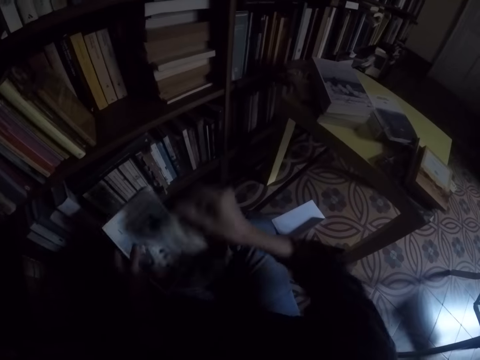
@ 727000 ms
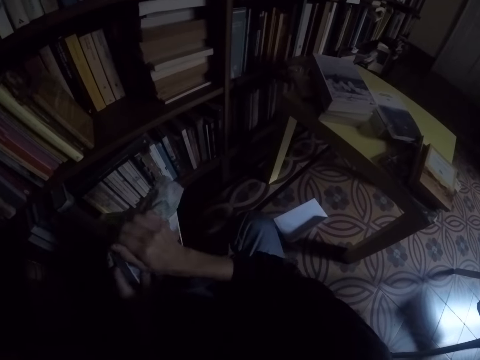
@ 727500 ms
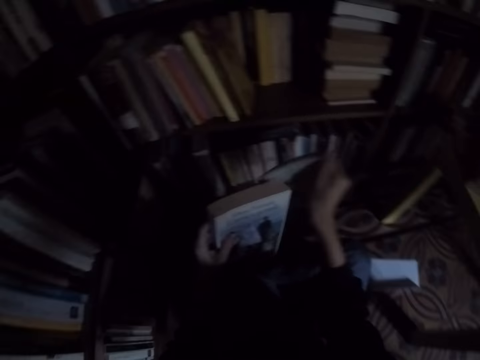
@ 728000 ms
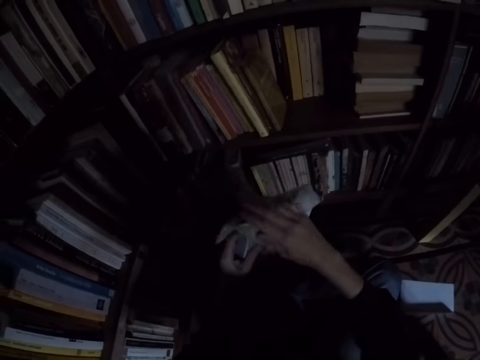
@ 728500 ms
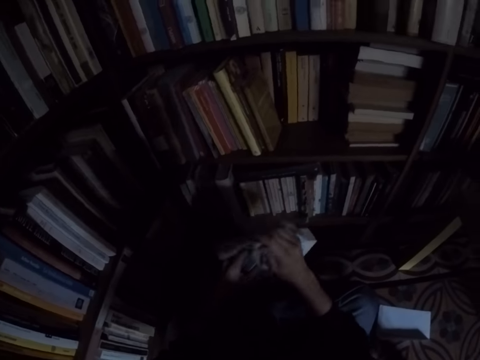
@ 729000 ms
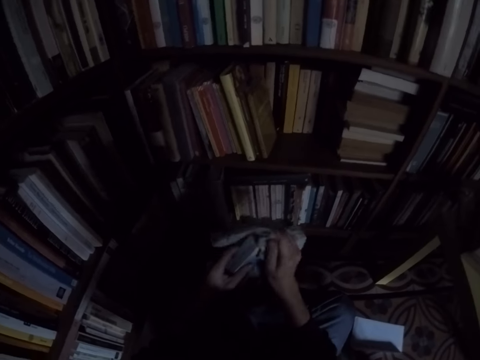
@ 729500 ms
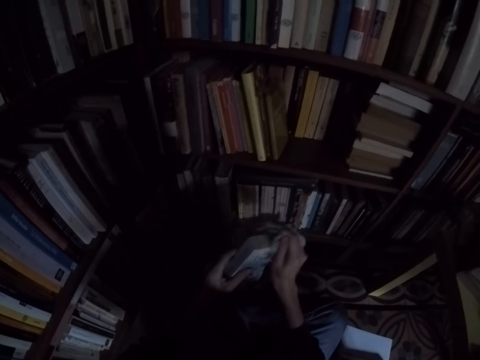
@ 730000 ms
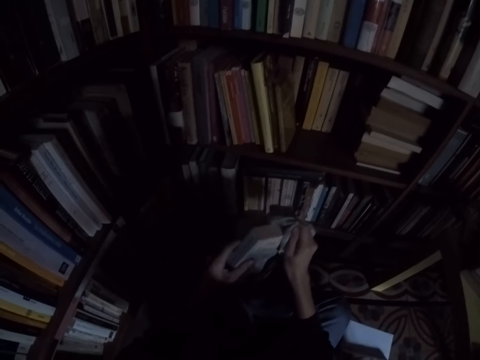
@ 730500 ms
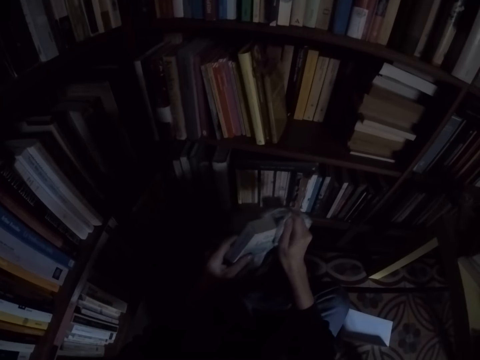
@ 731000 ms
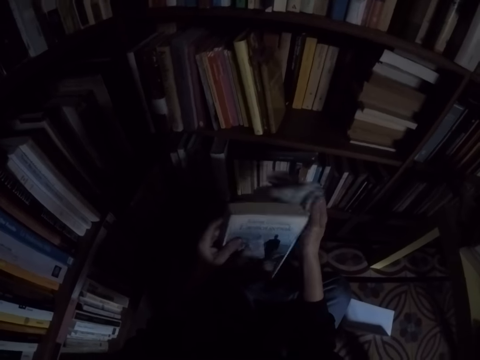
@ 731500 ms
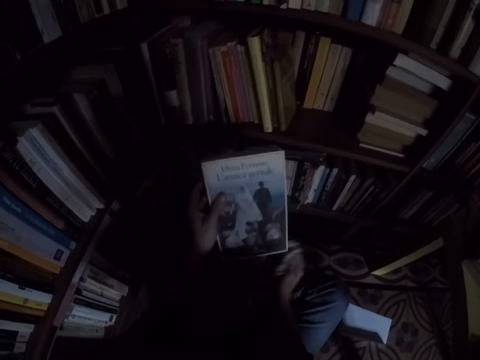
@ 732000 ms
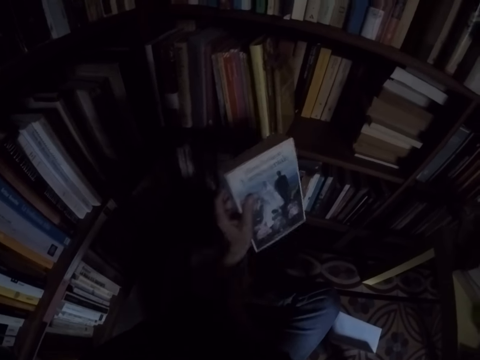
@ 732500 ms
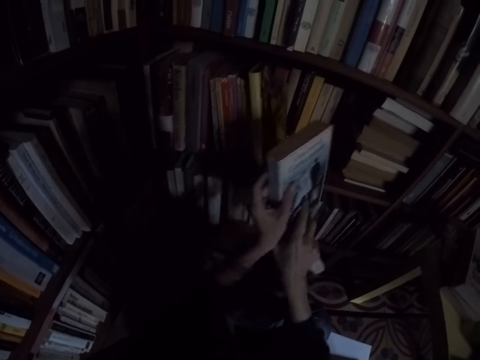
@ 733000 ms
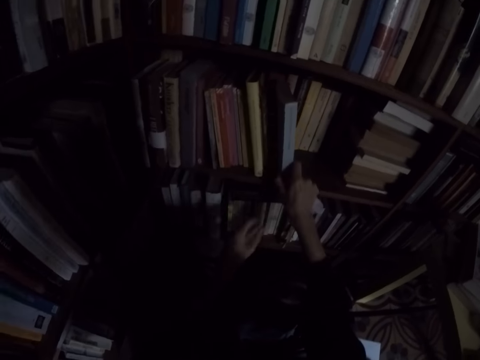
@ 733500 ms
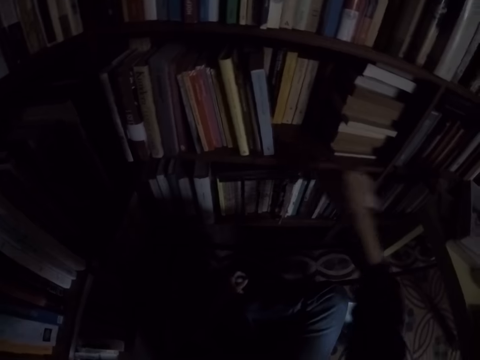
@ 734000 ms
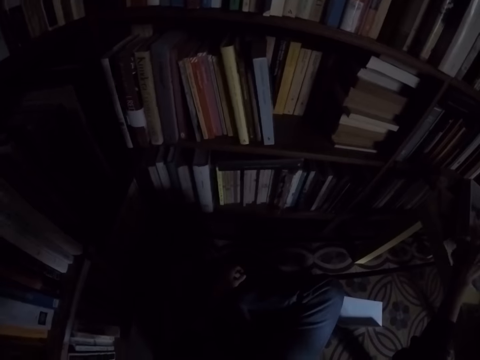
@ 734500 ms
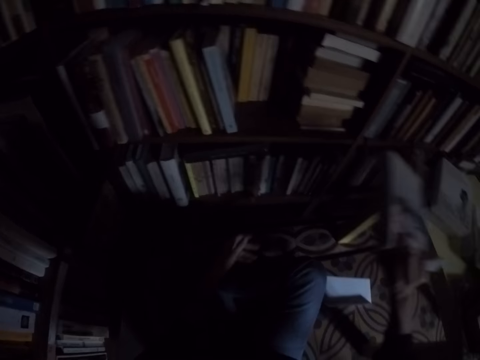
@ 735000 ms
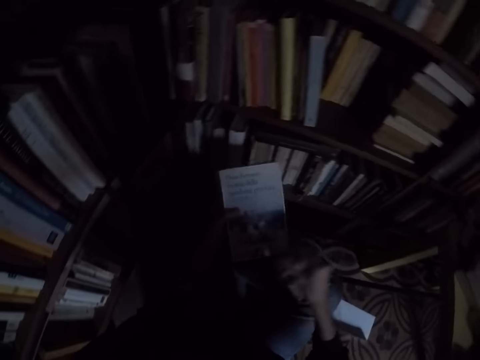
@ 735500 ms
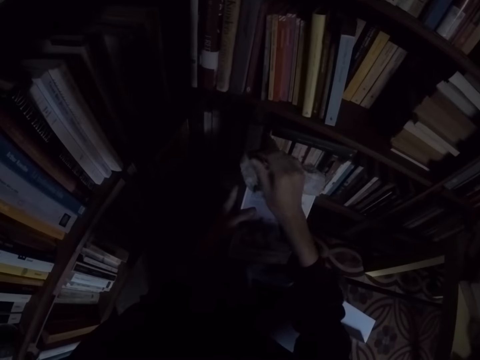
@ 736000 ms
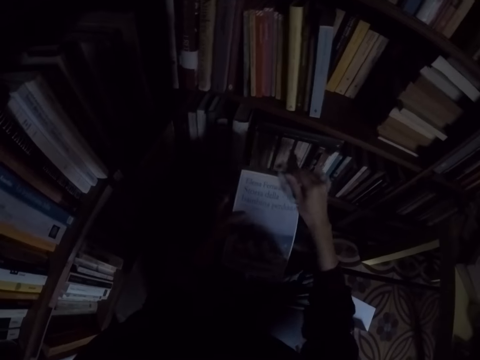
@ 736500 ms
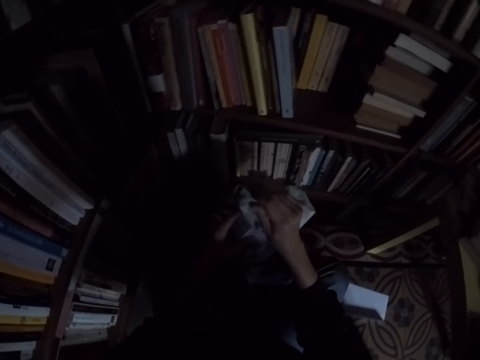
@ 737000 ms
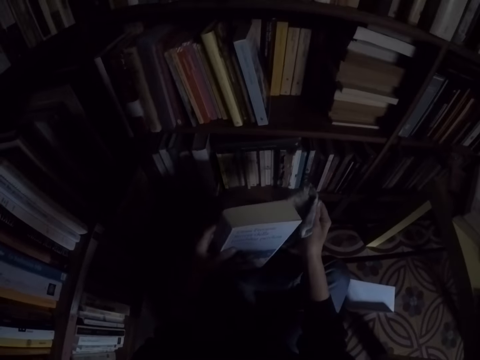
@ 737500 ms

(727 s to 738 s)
The camera wearer takes a book from the top of another book with his right hand. He cleans the book with the rag in his right hand. He places the book on the shelf with his right hand. He takes a book from the top of another book with his right hand. He cleans the book with the rag in his right hand.

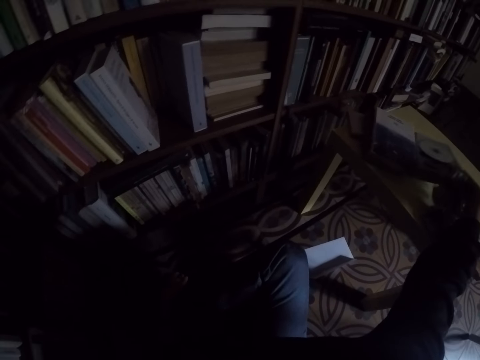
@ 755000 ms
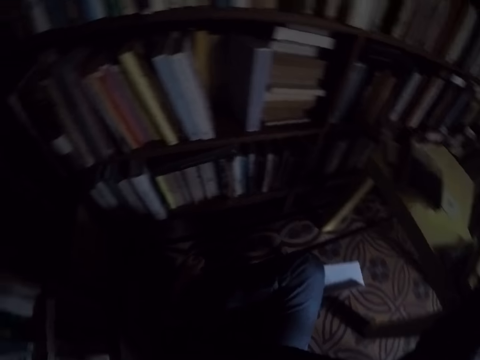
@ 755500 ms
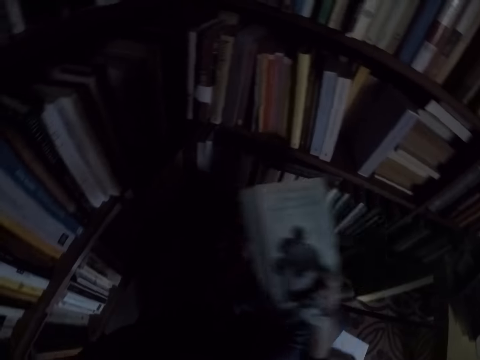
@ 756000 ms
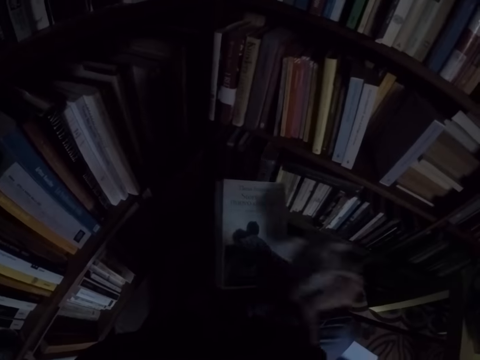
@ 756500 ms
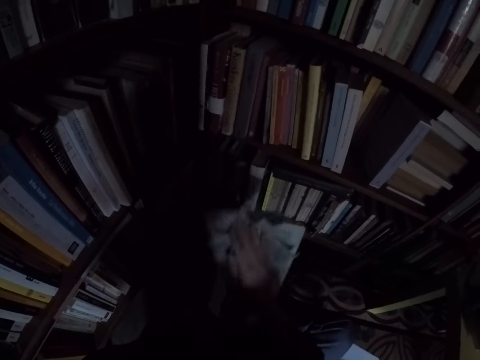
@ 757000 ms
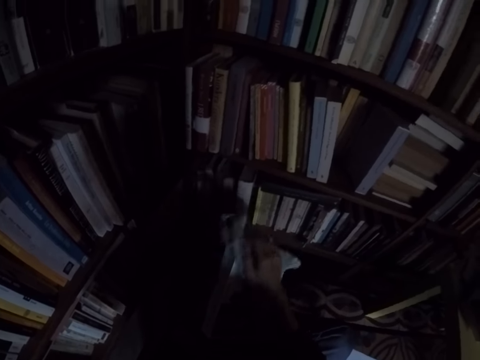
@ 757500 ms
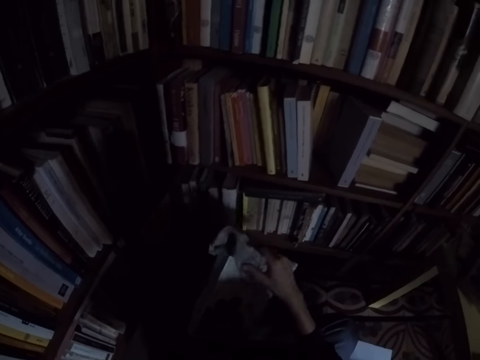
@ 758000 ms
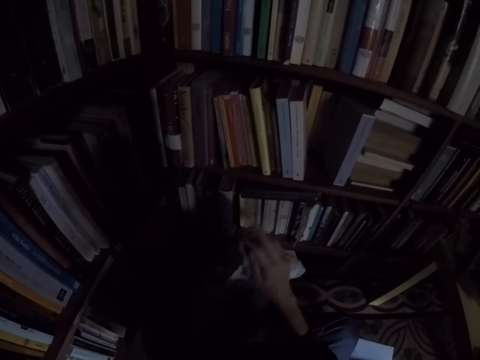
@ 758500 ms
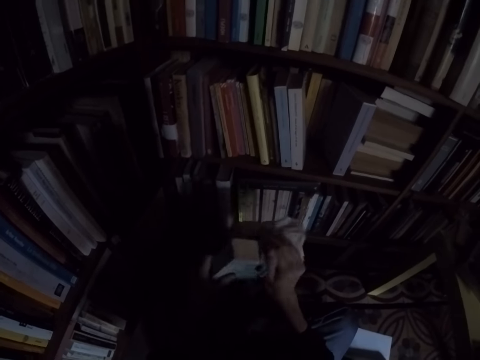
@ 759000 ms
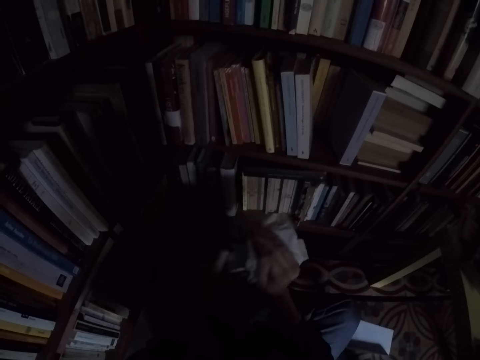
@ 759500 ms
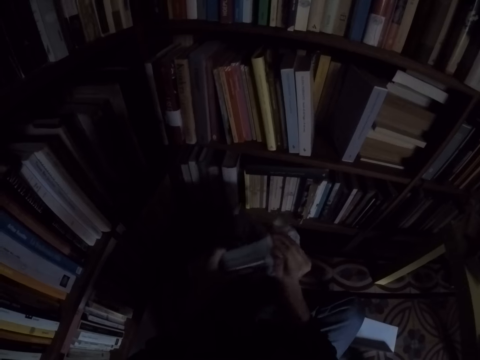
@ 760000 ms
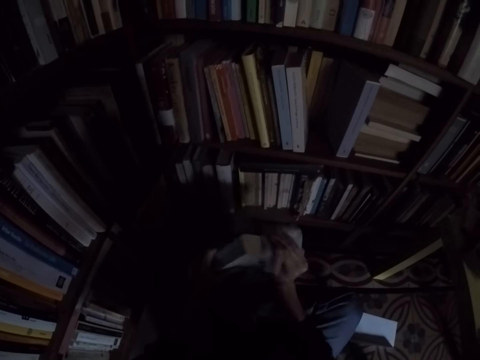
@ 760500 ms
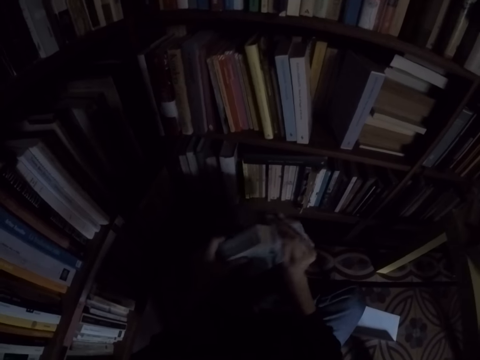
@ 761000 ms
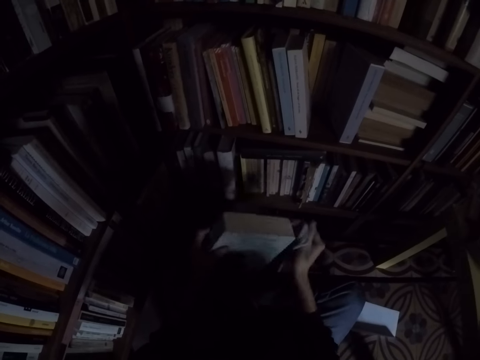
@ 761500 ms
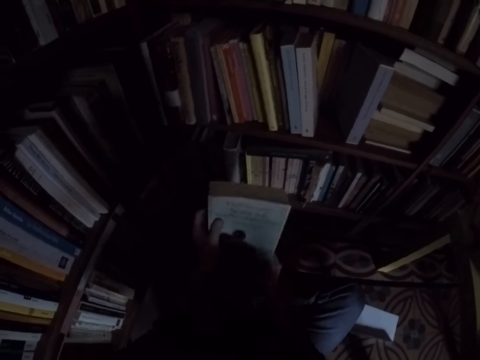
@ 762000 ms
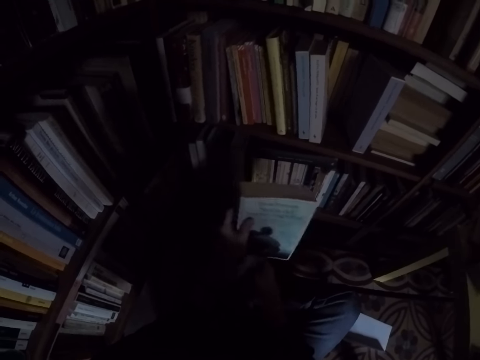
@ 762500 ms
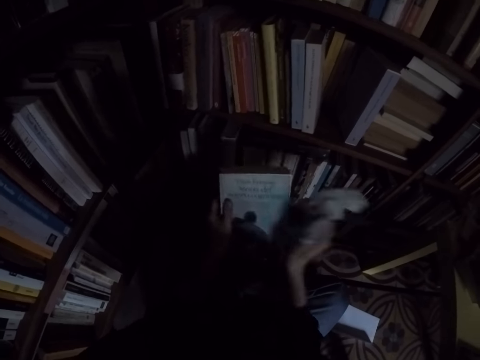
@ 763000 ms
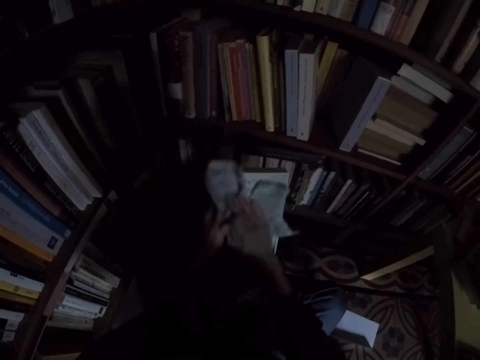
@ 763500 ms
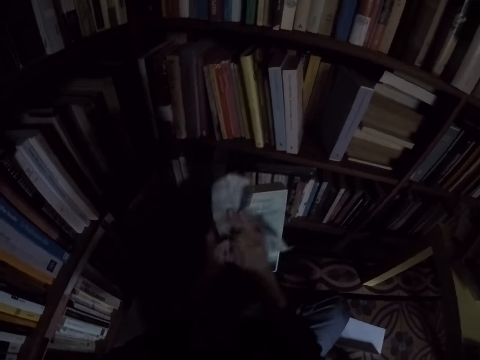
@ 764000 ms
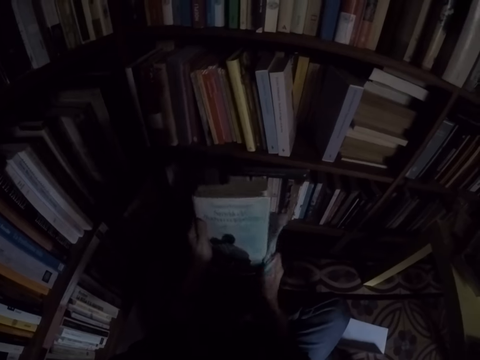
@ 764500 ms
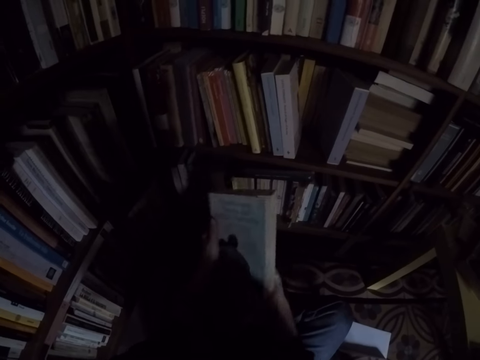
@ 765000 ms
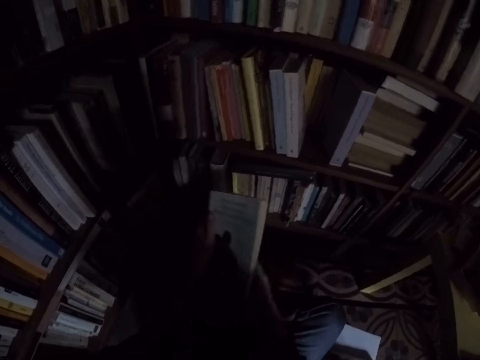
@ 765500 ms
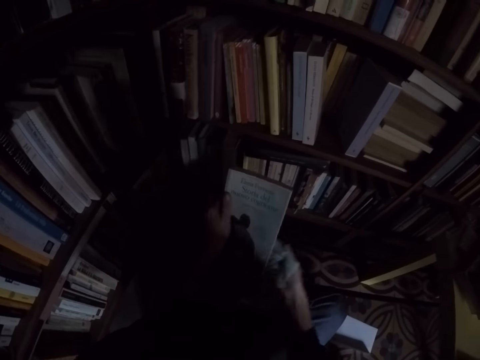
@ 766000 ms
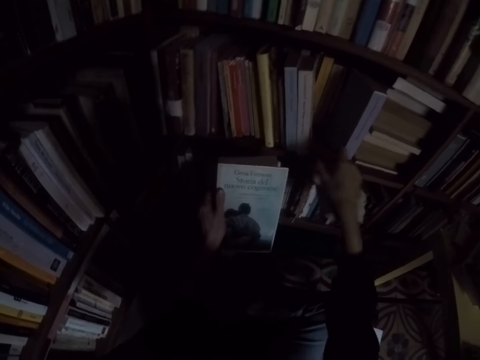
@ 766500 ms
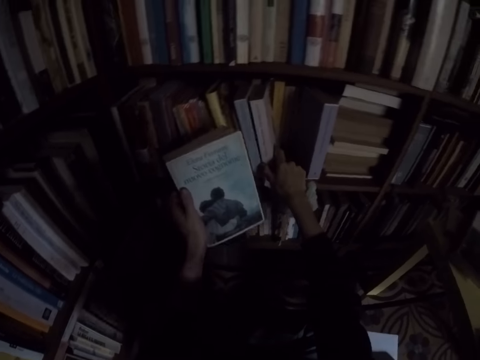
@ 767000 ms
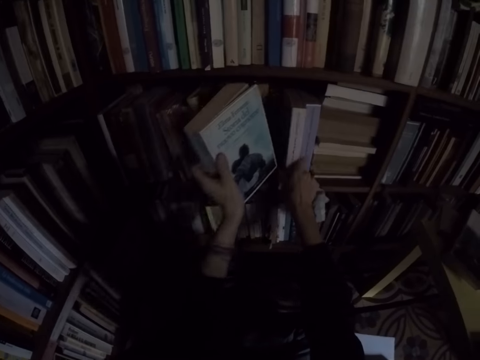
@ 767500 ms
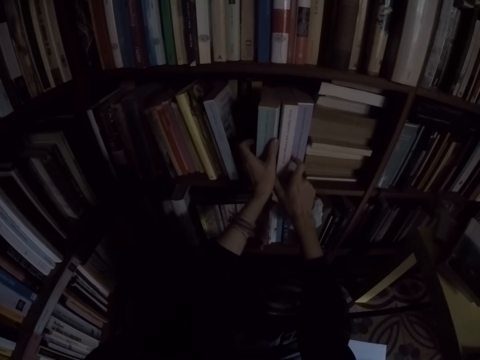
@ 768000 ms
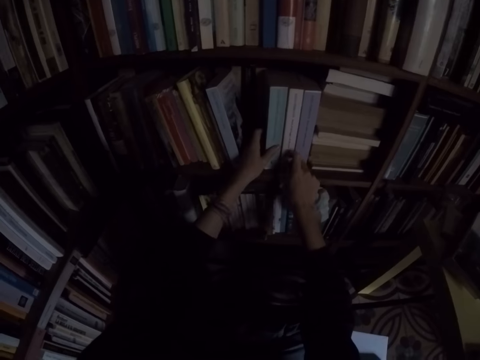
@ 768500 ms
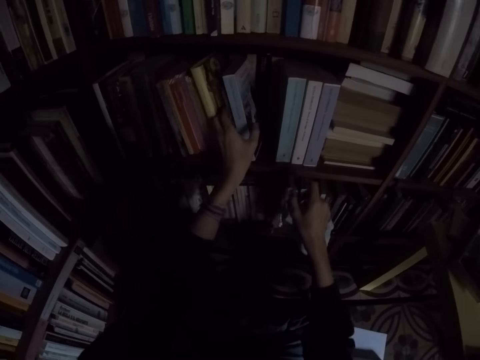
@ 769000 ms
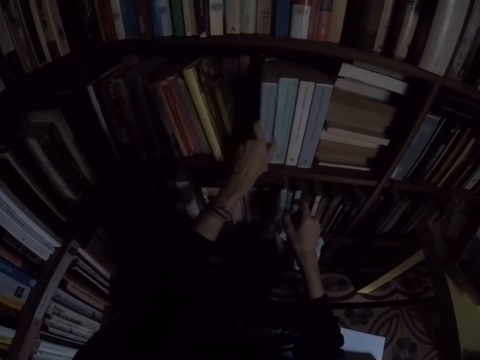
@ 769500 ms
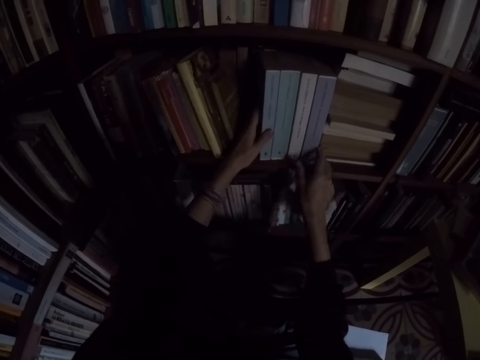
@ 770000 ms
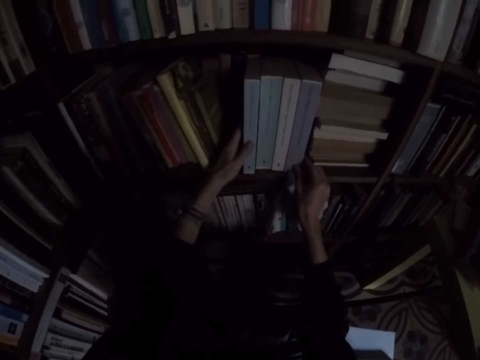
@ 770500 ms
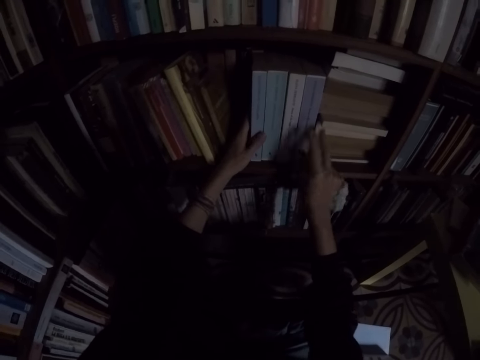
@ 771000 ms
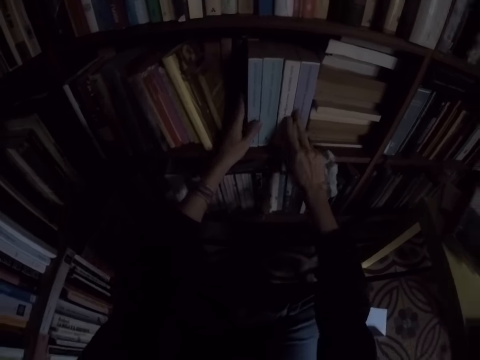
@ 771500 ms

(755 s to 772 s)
The camera wearer picks up a book from the table with his right hand. He cleans the book with the rag in his right hand. He moves a book on the shelf with his right hand. He places the book on the shelf with his right hand. He adjusts the books on the shelf with his hands.
